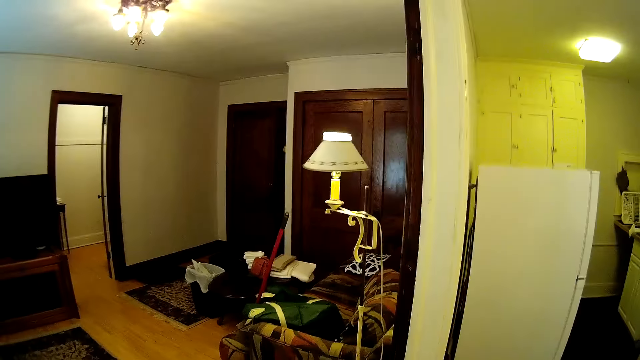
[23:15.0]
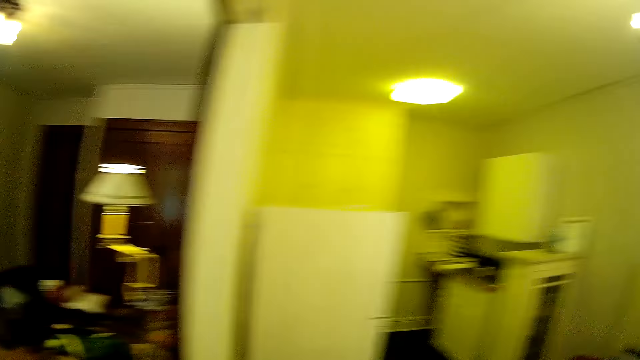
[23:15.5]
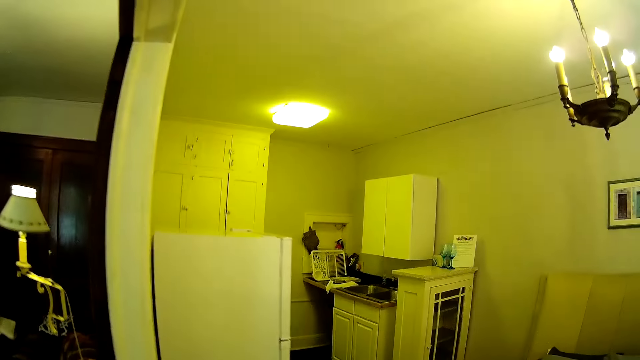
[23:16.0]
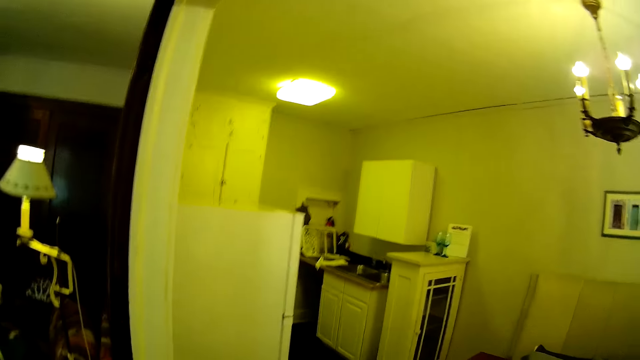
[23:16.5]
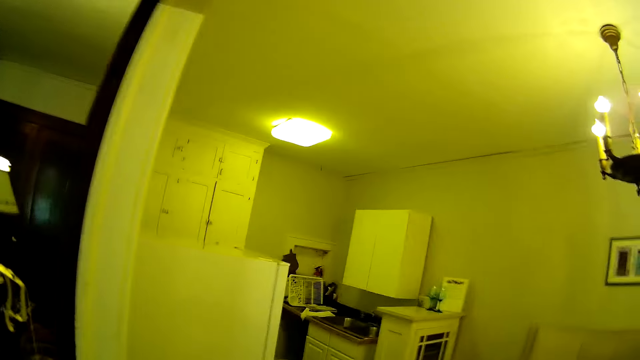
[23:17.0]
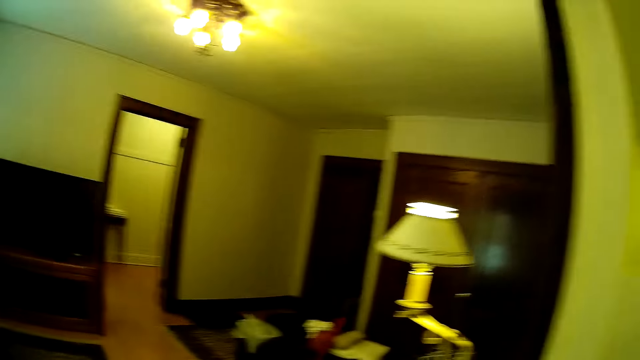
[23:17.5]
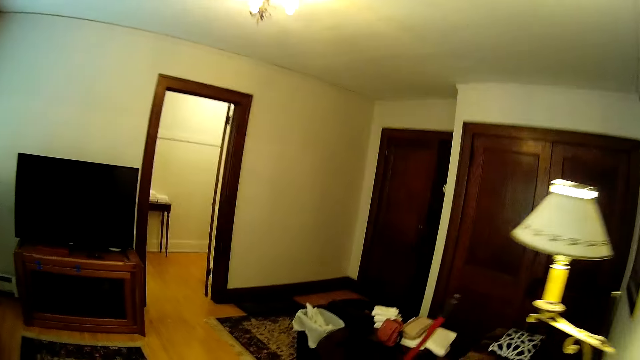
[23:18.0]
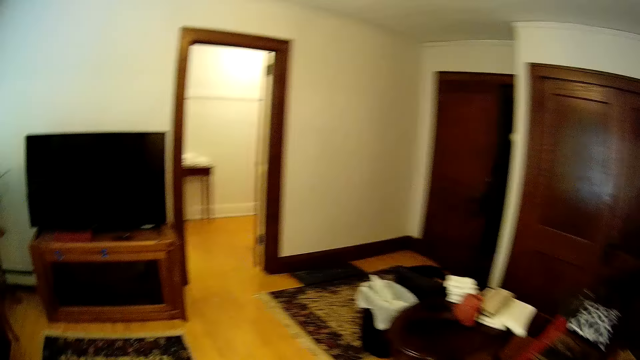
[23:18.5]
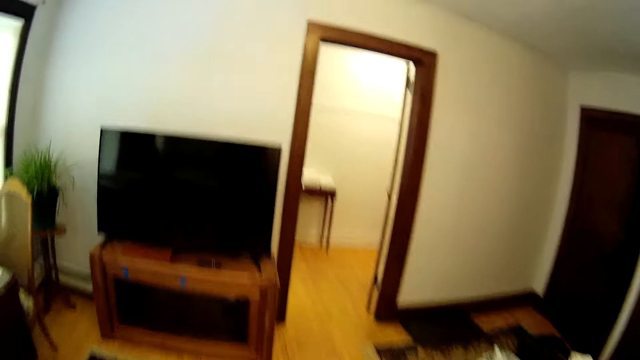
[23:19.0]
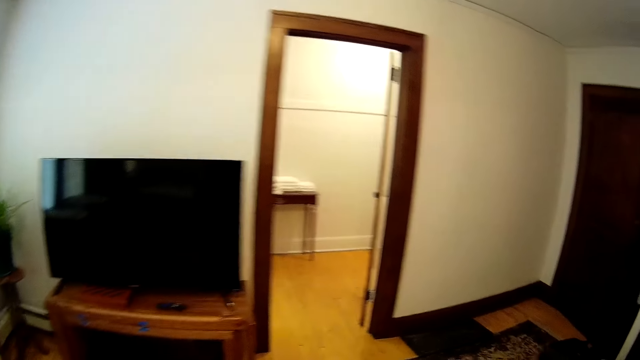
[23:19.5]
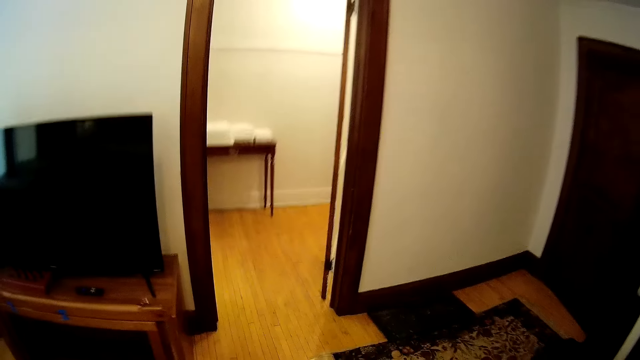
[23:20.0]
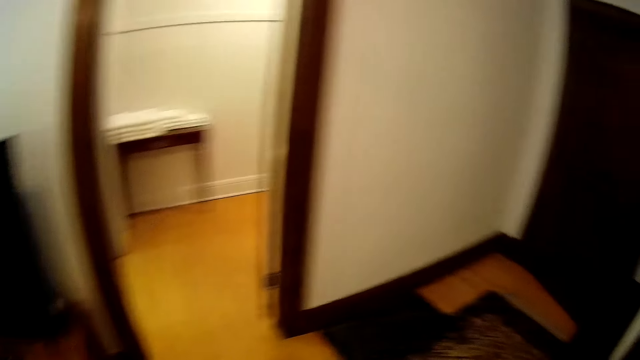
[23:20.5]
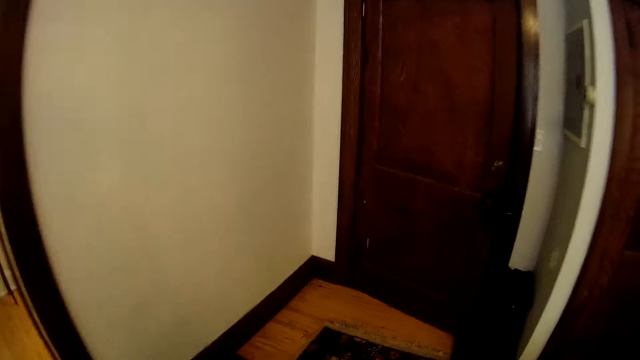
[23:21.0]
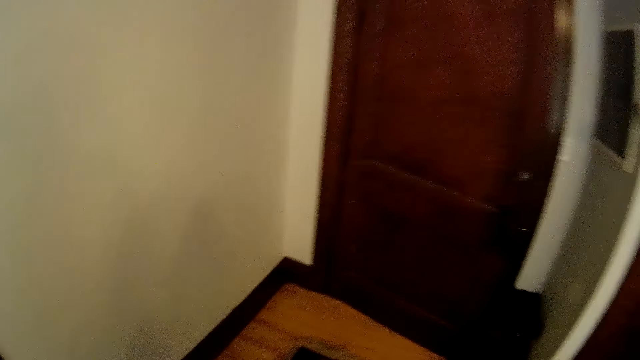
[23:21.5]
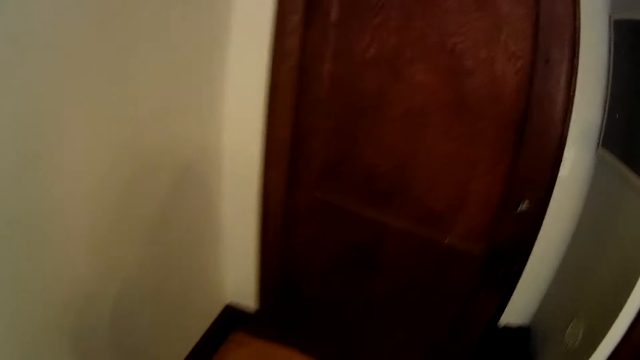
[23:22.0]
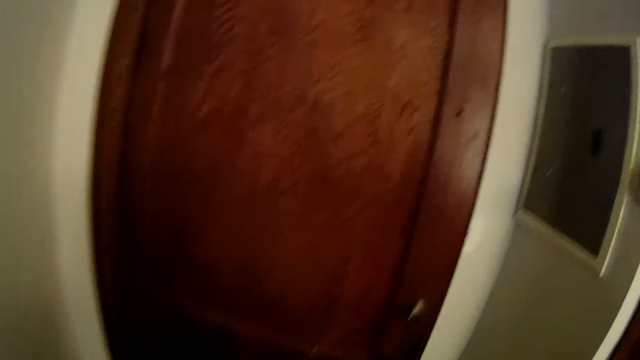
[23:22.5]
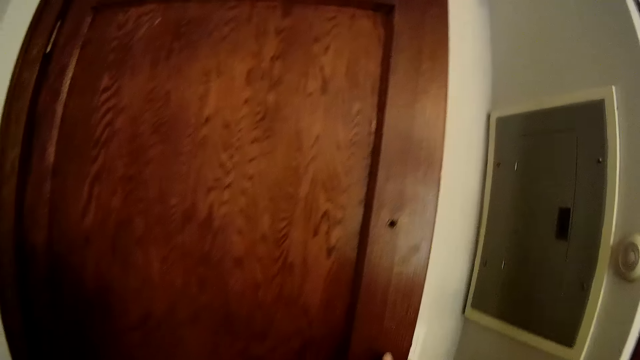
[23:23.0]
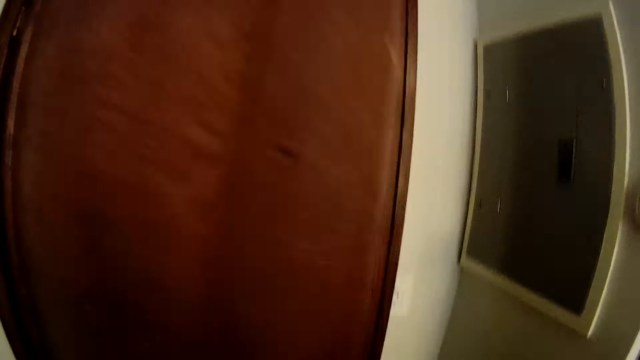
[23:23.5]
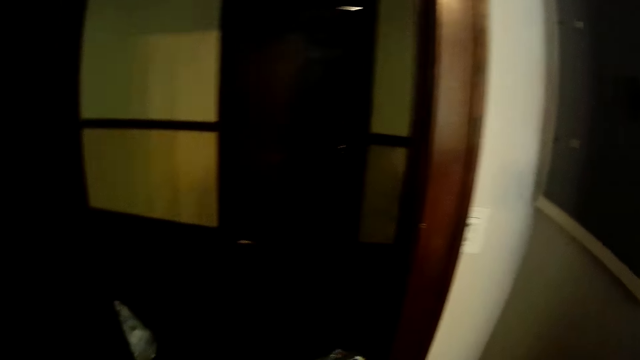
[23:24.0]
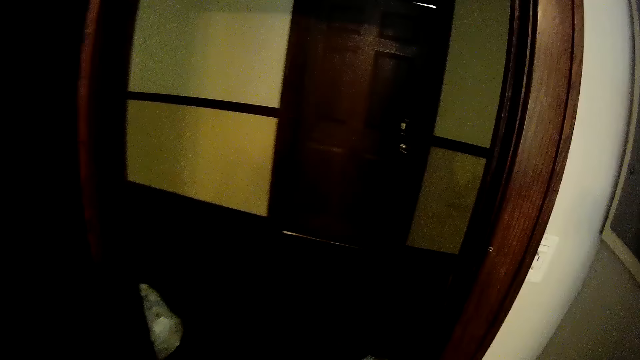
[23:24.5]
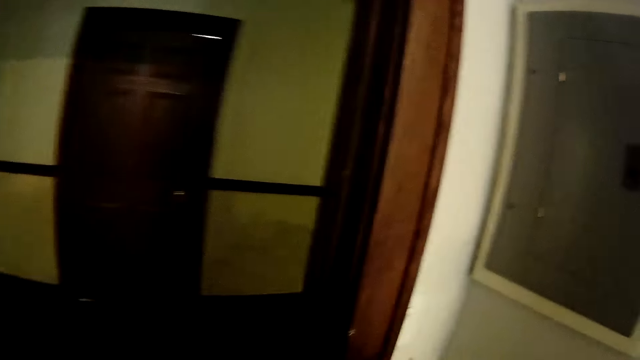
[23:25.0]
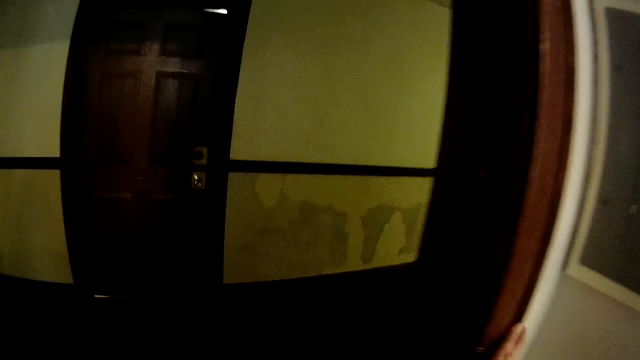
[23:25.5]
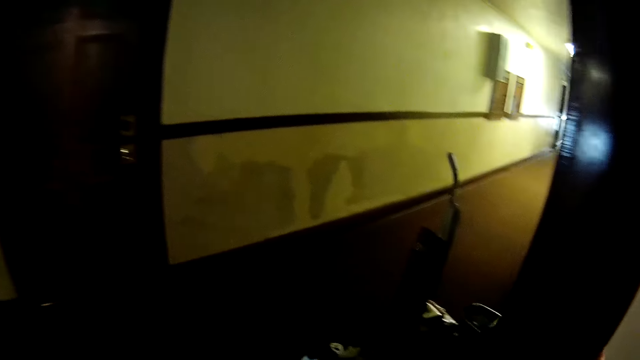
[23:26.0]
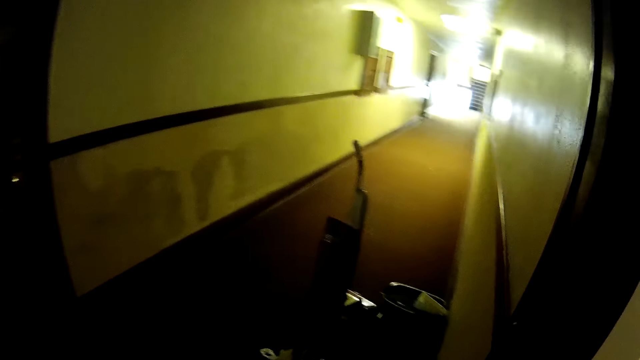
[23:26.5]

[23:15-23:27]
The camera wearer walks in the room. They turn around. They open the door.

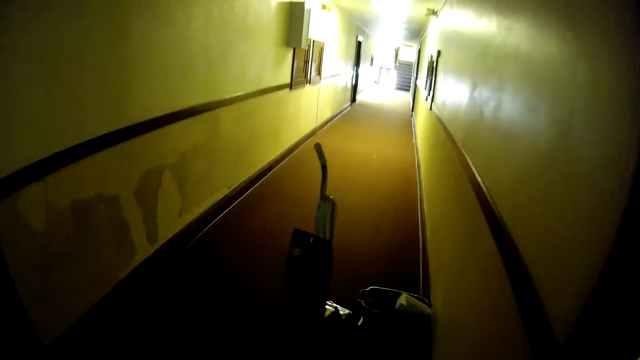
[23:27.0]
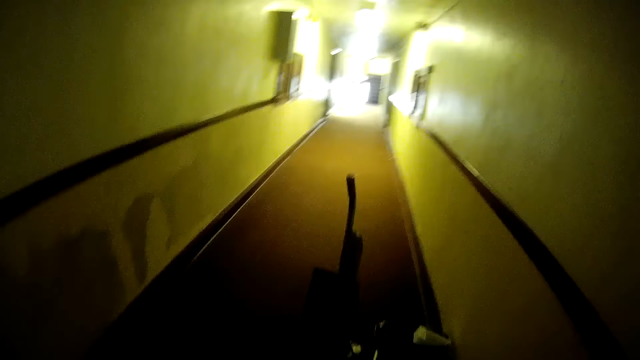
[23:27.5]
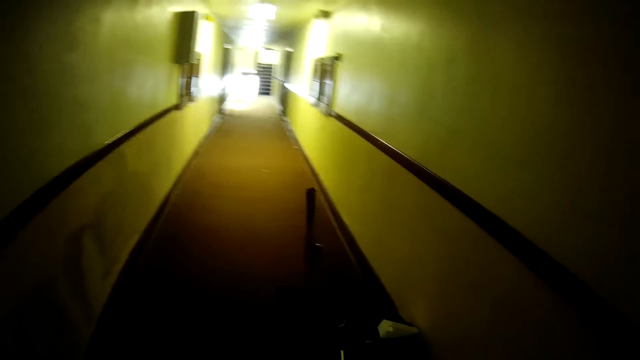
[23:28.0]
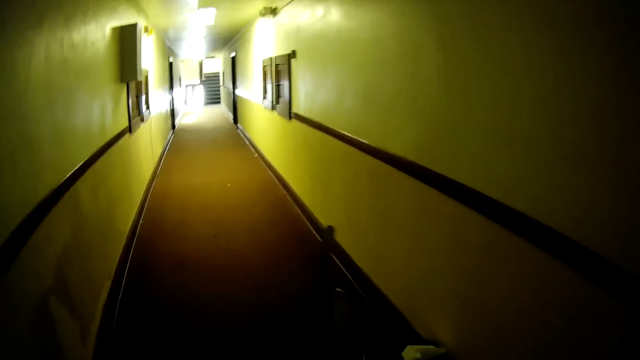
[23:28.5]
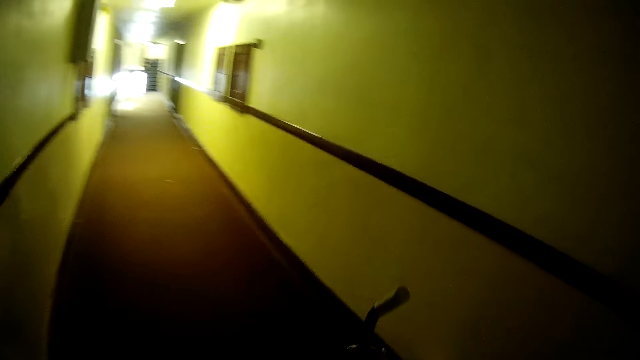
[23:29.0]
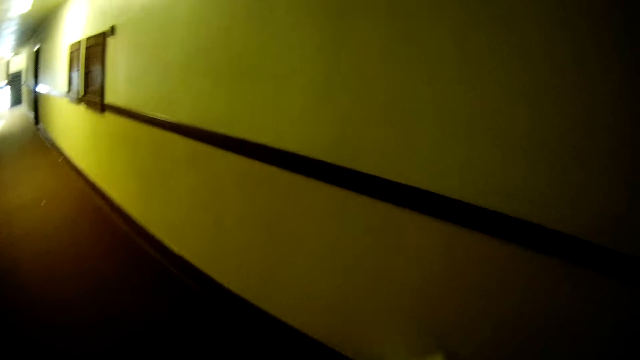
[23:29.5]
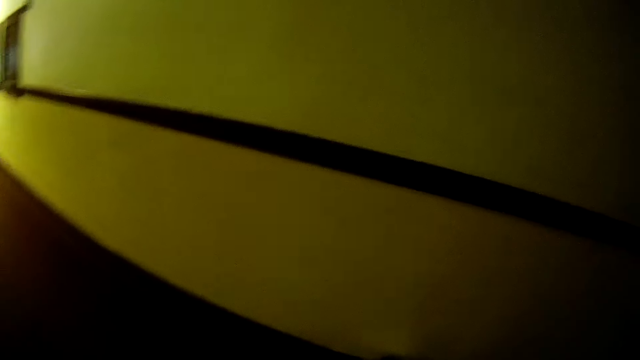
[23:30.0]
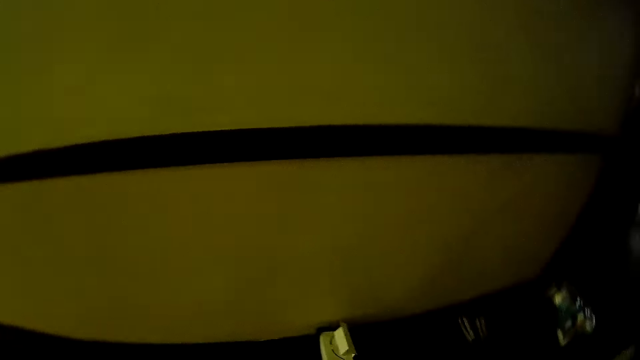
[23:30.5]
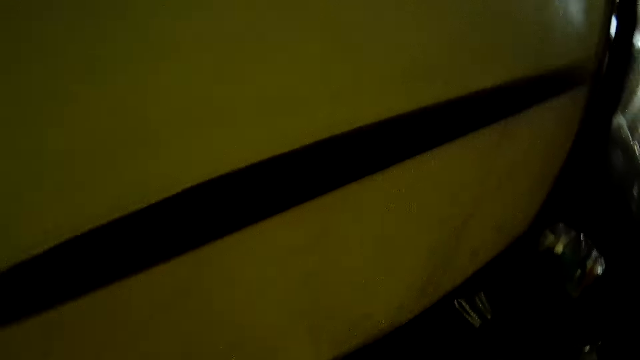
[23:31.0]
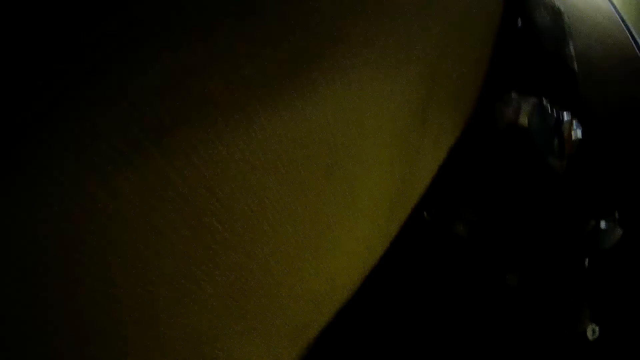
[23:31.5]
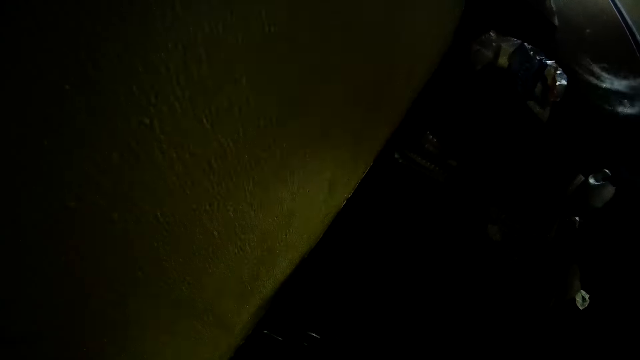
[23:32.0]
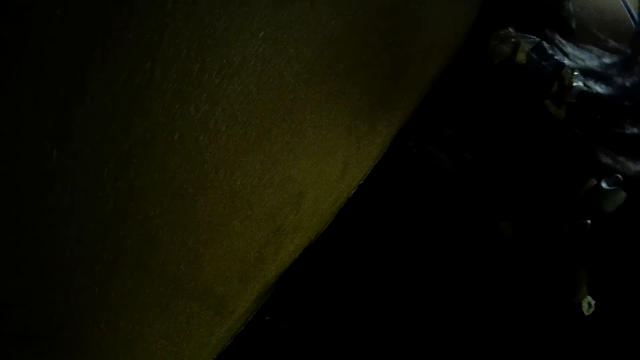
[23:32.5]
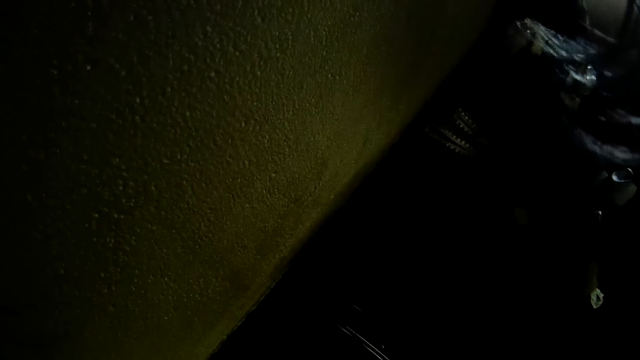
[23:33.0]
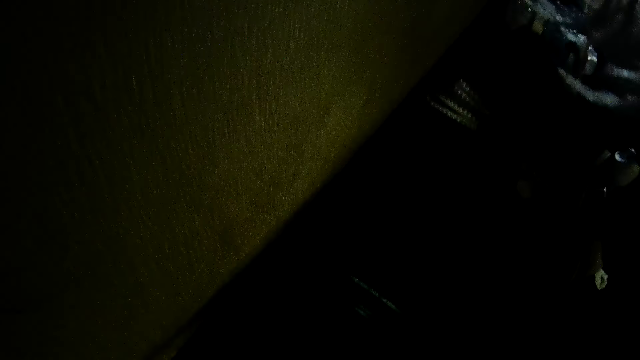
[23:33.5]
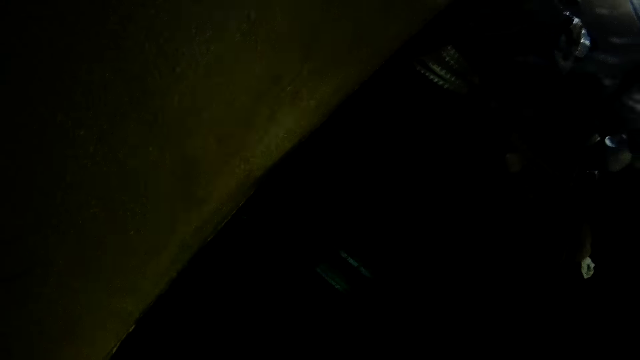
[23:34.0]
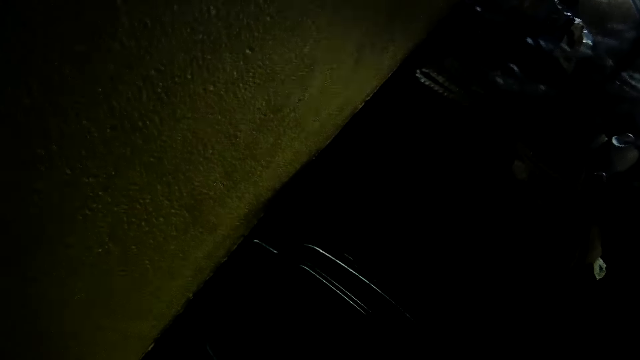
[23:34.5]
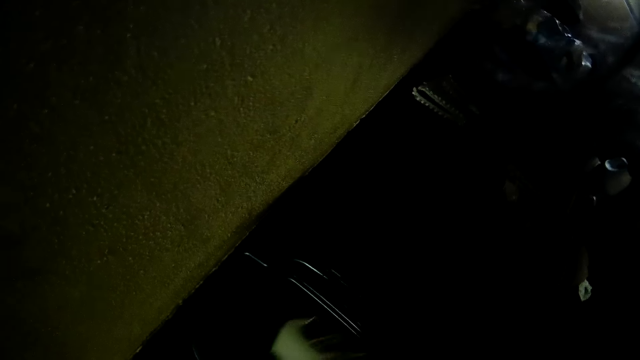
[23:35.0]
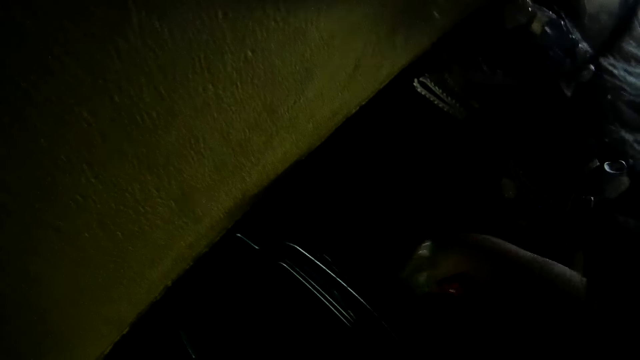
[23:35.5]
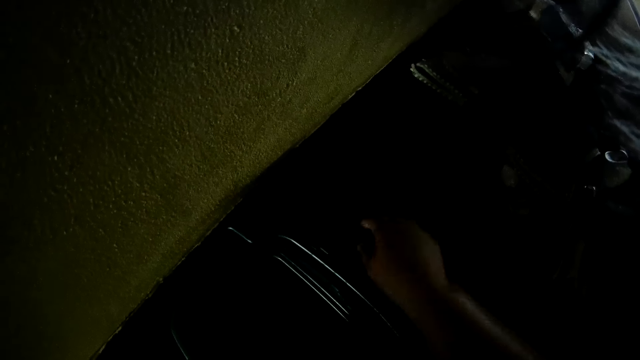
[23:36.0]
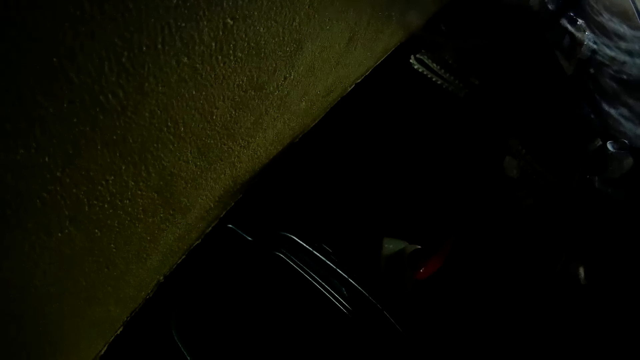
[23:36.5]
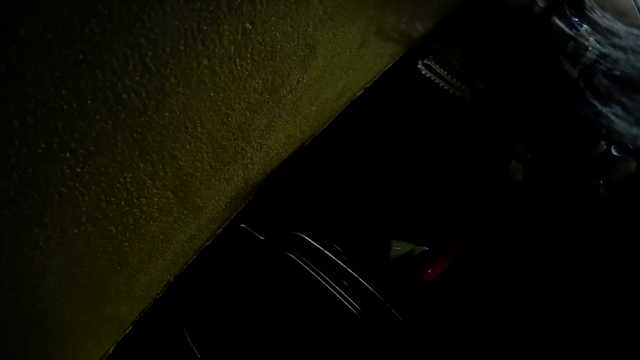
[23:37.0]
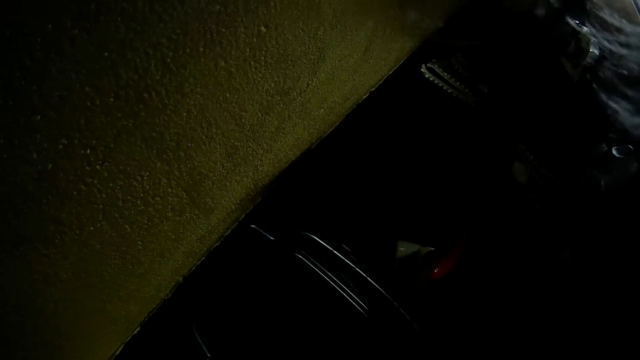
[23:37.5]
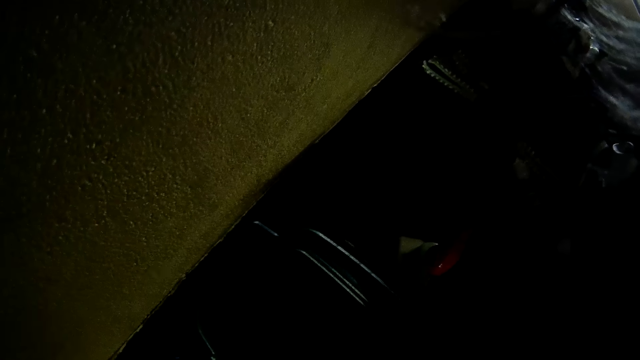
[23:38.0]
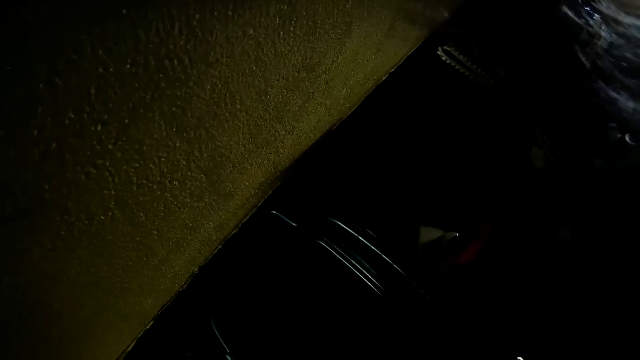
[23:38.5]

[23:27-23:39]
The camera wearer walks along the house corridor. They open the door and walk in the house. They put something on something.
